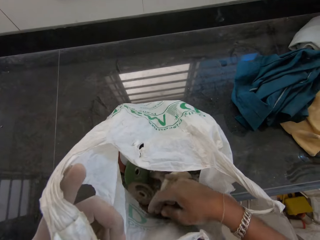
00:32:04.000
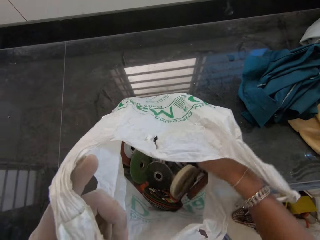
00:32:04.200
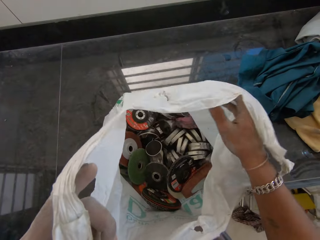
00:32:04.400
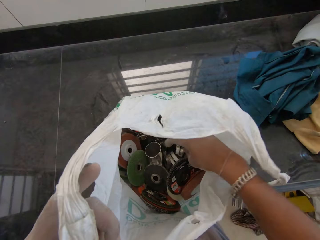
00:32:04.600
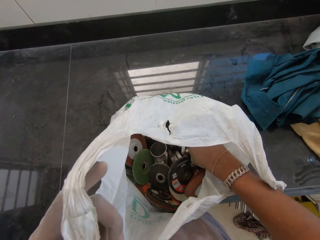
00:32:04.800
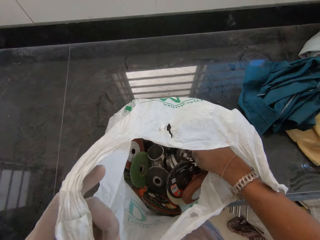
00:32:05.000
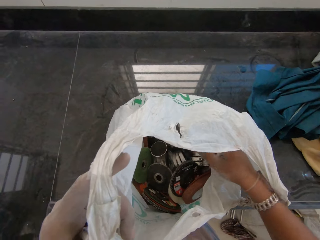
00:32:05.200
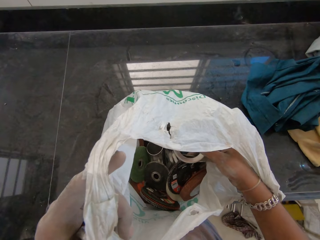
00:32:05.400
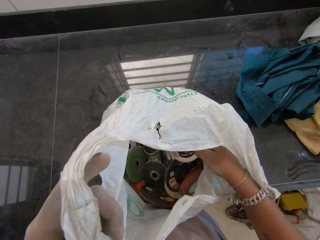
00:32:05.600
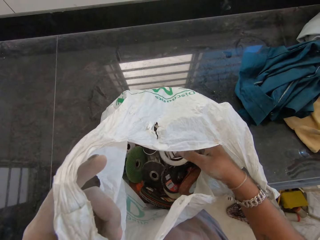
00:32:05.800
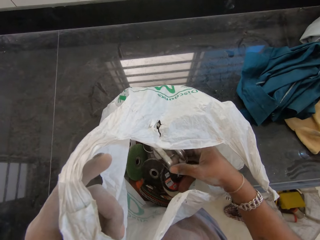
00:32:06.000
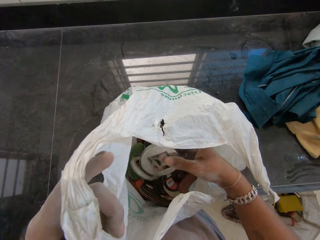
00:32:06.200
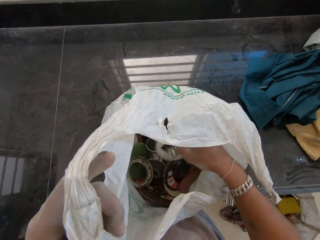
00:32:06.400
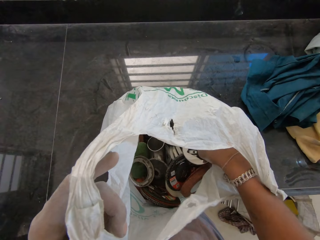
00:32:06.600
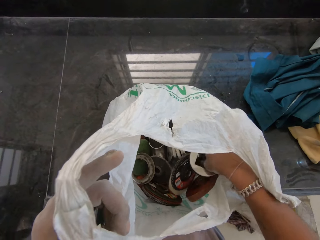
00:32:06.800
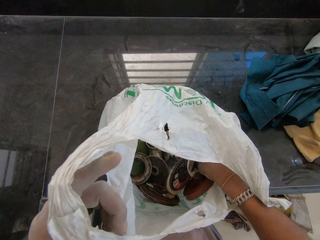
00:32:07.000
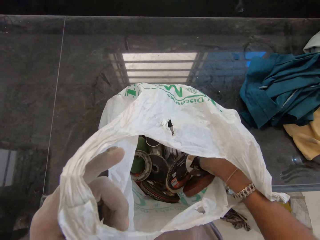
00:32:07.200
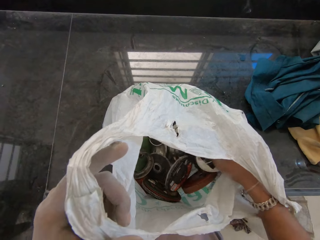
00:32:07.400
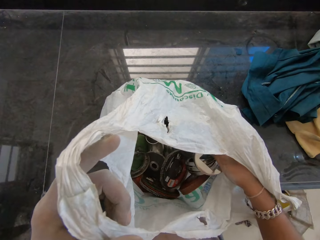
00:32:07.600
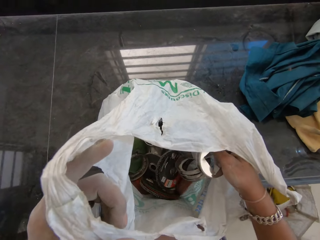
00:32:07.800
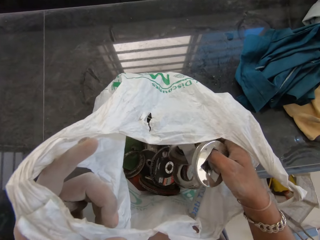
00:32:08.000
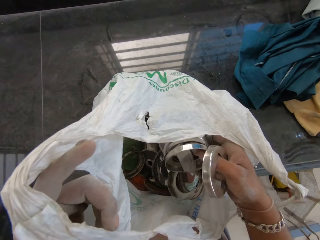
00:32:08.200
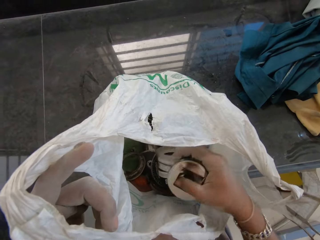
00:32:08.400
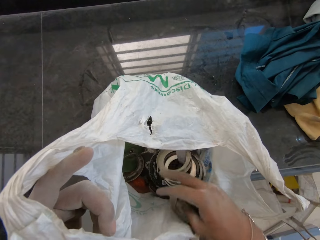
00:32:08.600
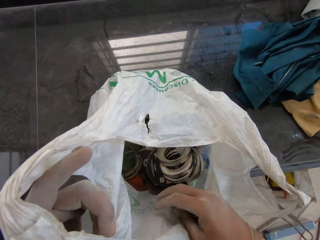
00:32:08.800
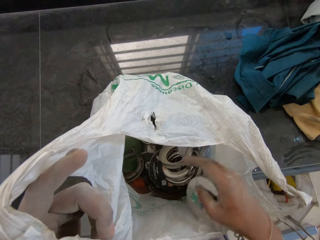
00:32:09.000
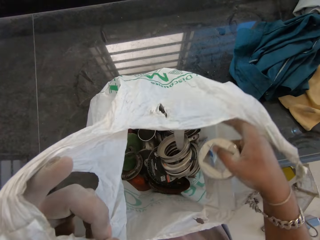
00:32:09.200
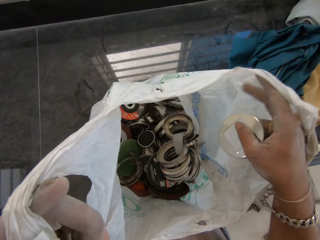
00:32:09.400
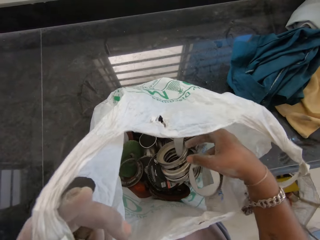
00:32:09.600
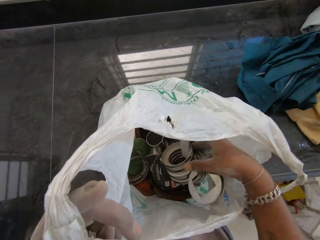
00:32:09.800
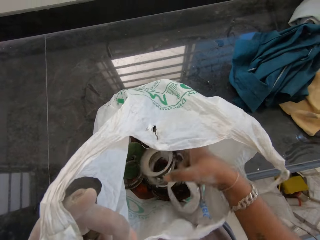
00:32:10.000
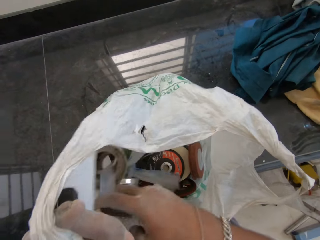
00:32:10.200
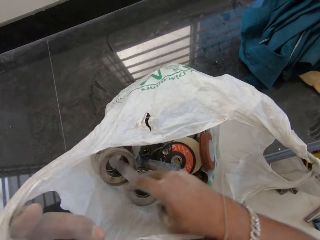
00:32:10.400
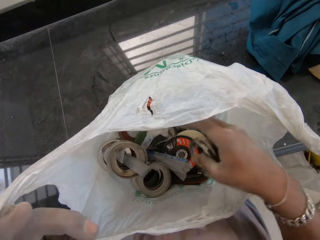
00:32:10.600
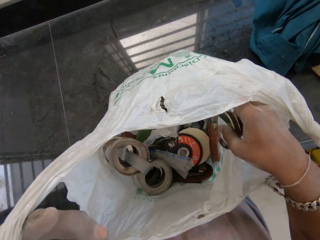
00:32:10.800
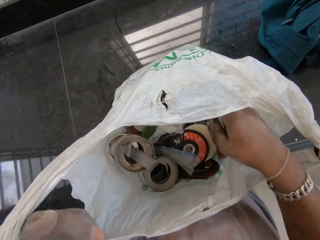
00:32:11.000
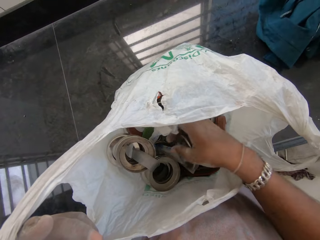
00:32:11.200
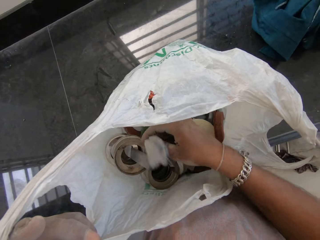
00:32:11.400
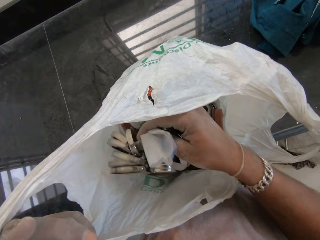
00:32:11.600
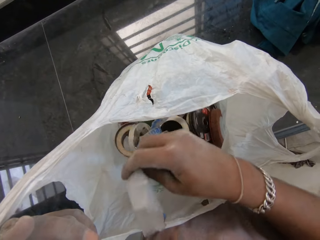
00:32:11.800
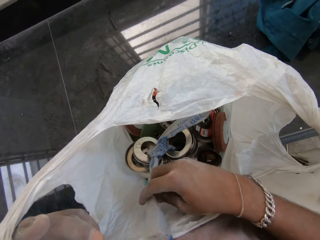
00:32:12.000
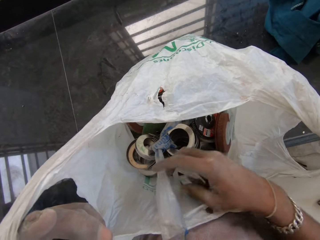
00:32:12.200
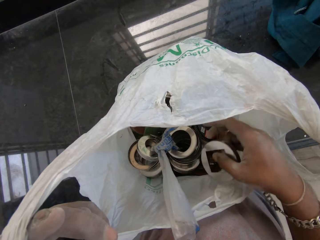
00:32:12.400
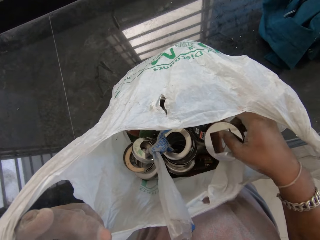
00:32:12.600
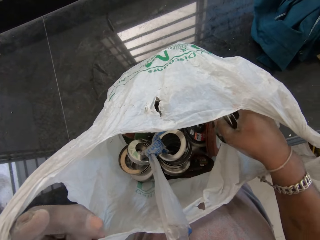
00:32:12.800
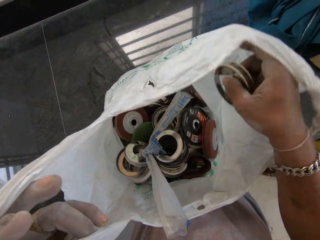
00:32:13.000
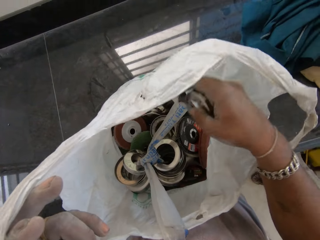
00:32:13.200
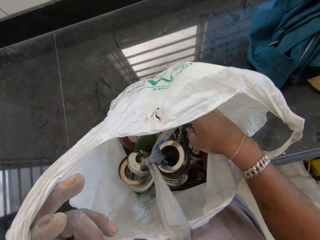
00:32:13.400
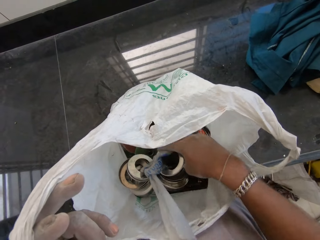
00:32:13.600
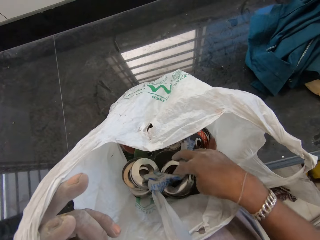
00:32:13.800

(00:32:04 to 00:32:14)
The camera wearer picks up metal rings from the nylon bag or paper with his right hand. He looks in the paper.

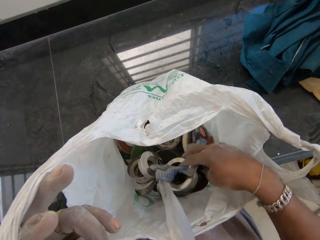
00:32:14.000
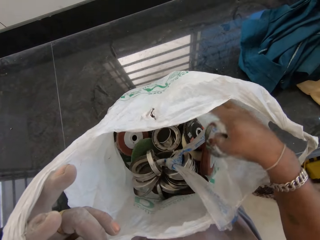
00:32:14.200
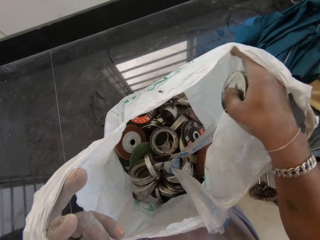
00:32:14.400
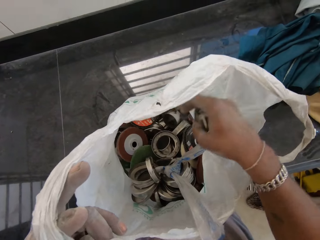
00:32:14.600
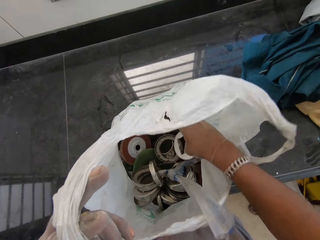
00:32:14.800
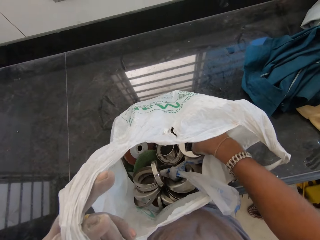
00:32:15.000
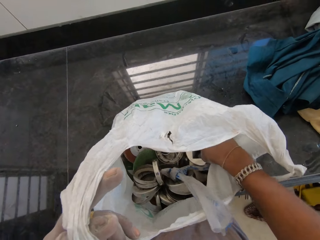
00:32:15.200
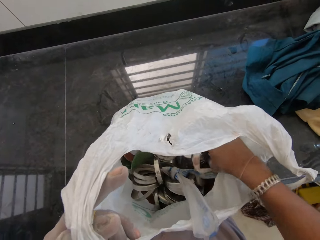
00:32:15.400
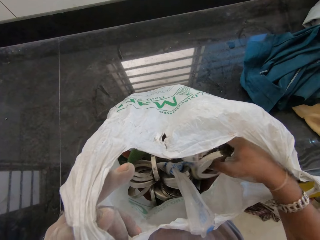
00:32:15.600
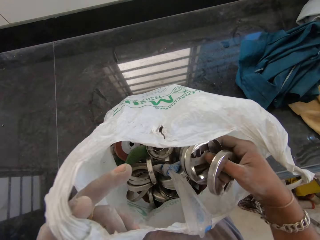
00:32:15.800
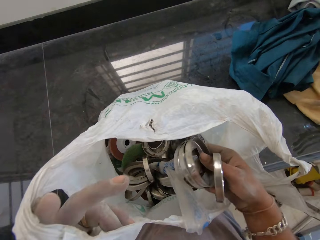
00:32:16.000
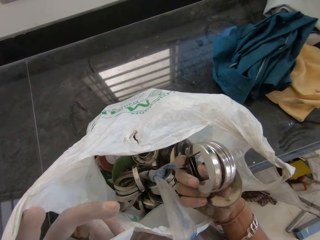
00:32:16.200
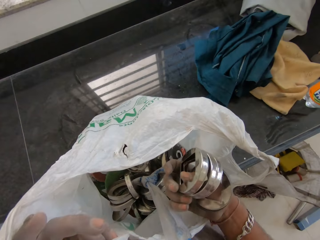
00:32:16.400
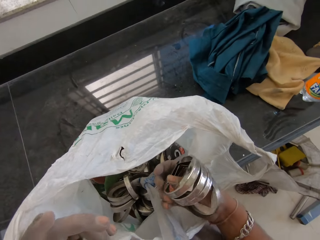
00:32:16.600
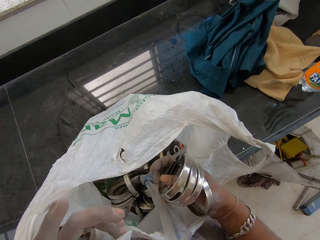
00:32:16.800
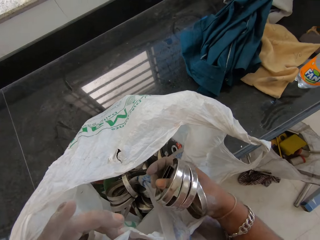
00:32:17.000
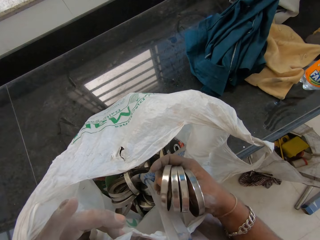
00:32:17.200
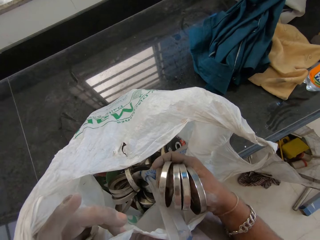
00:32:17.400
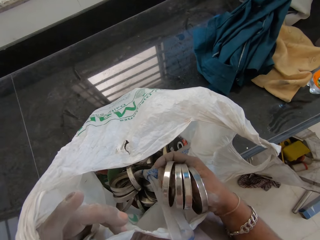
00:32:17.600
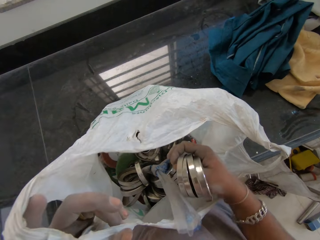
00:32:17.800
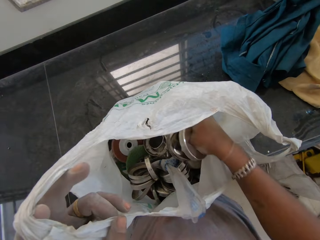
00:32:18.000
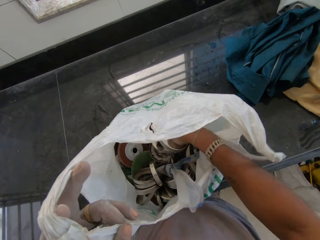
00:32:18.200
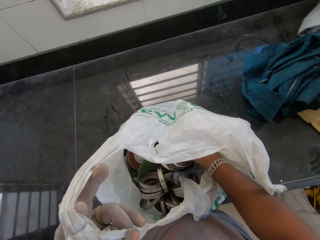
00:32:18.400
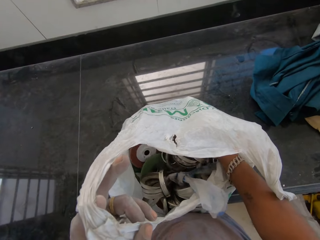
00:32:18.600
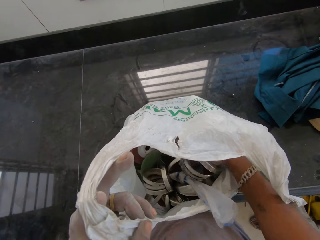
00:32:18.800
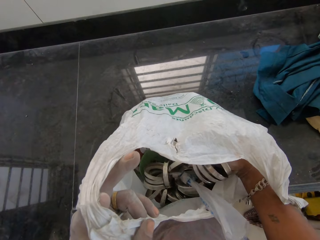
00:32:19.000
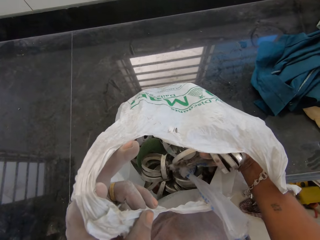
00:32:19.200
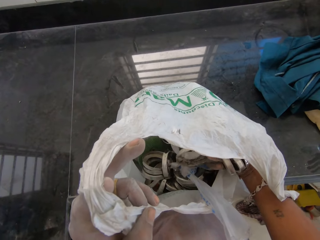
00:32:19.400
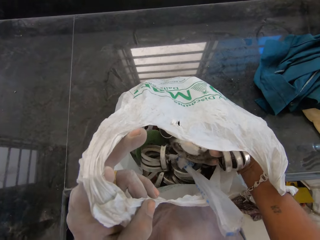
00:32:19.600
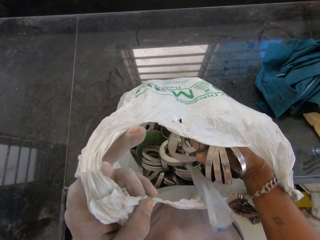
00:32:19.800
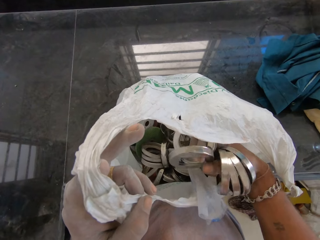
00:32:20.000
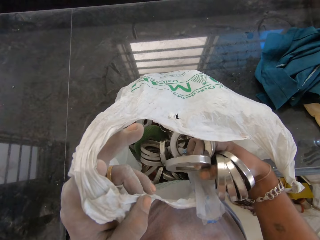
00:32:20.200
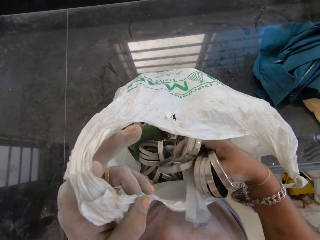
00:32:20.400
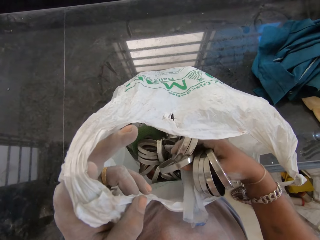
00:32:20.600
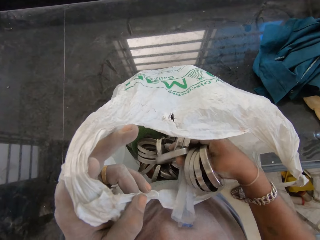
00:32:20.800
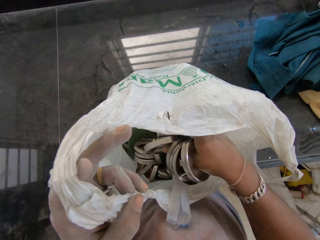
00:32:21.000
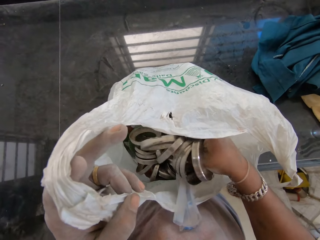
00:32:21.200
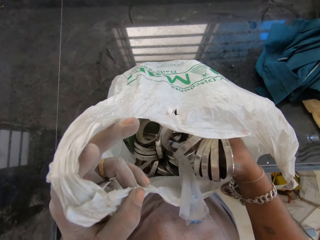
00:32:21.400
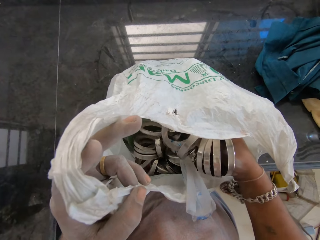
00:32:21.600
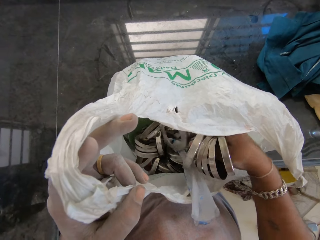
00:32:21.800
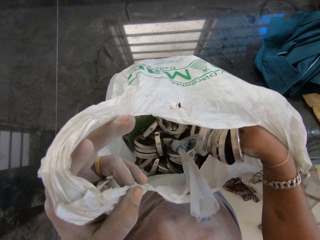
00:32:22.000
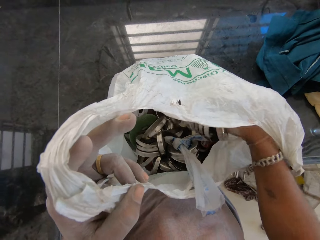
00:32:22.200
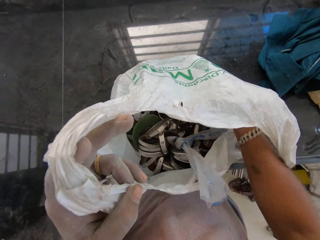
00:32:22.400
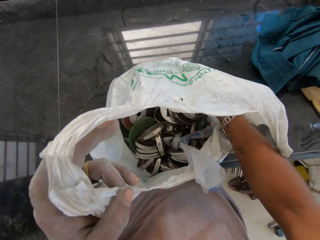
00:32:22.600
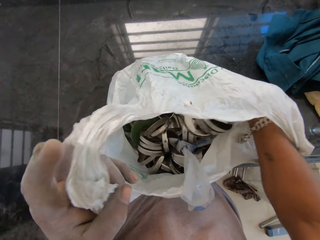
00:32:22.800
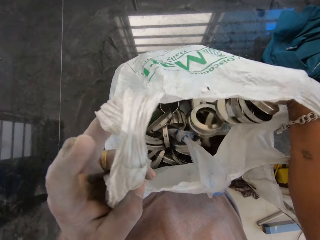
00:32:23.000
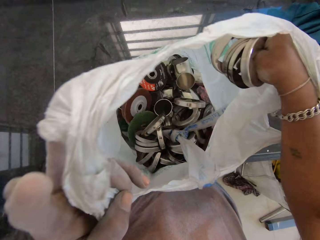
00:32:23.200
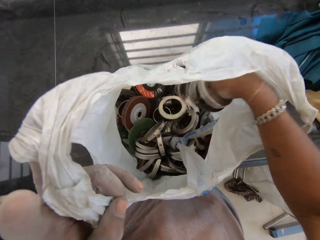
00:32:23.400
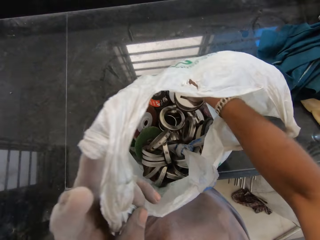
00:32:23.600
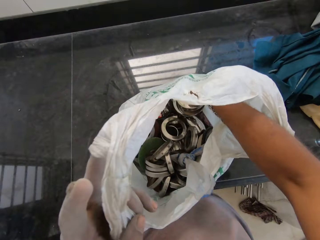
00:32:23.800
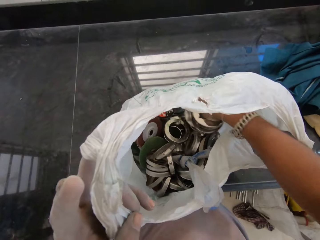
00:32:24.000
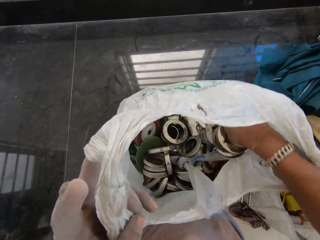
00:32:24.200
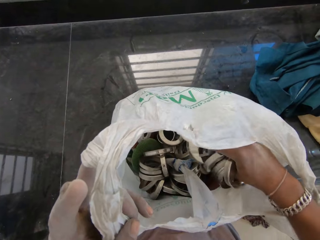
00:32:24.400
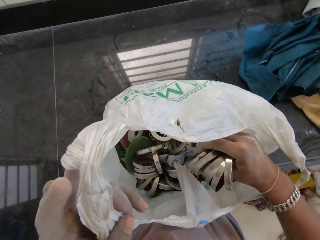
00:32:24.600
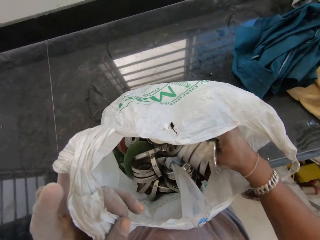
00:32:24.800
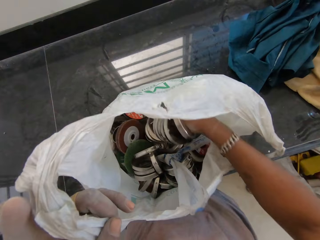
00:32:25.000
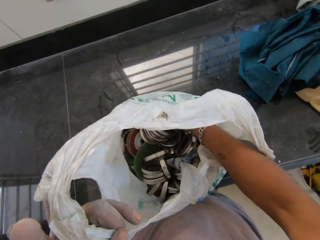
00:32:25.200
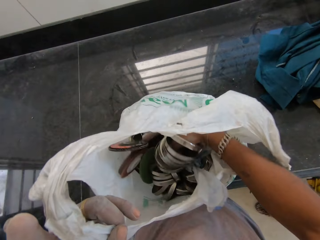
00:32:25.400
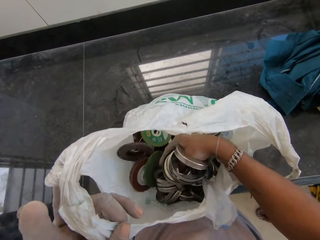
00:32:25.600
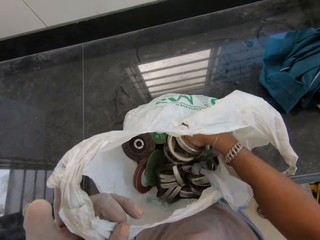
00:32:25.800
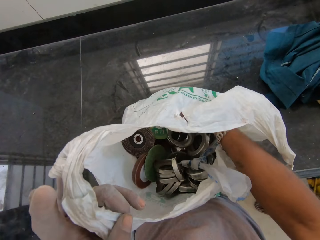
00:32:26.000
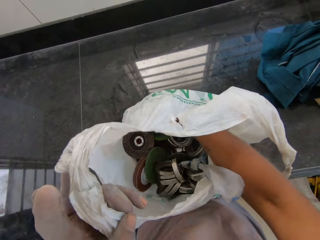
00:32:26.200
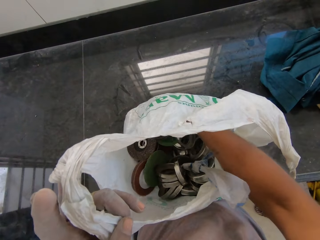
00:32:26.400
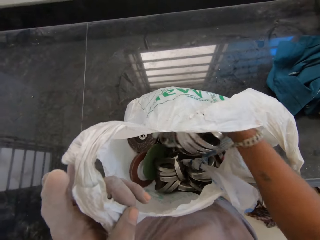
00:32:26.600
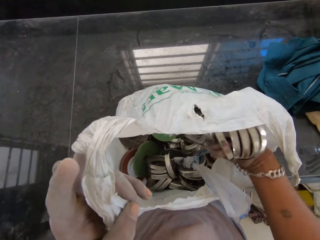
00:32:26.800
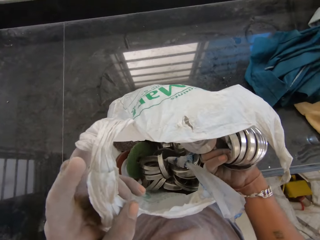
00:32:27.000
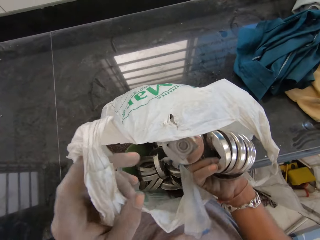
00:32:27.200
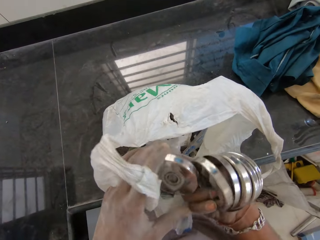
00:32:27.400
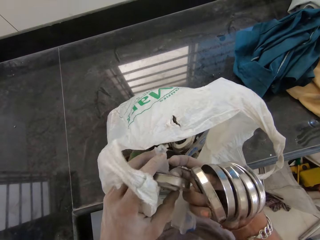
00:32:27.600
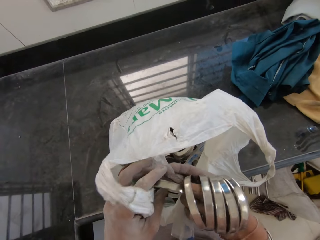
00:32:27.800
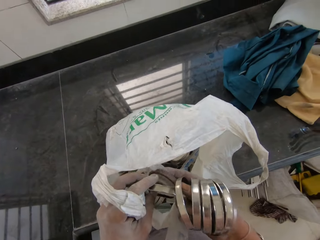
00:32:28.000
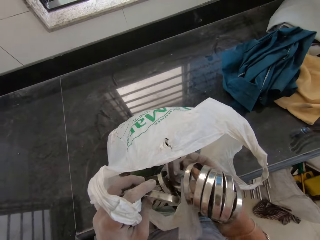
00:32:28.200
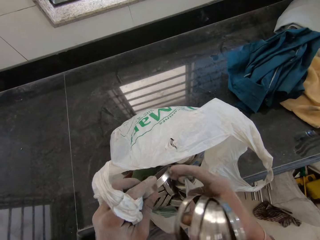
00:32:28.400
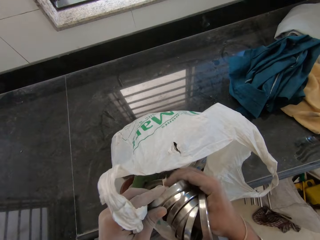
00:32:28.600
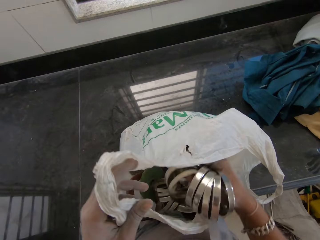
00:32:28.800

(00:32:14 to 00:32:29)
The camera wearer picks circular rods from the paper.
